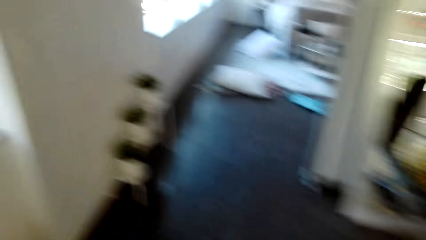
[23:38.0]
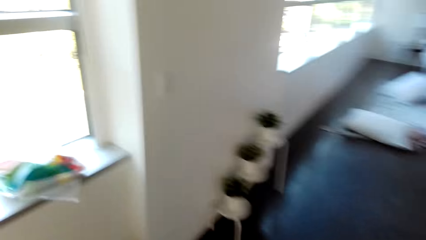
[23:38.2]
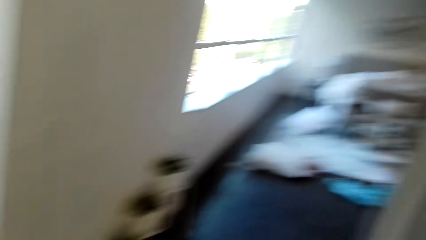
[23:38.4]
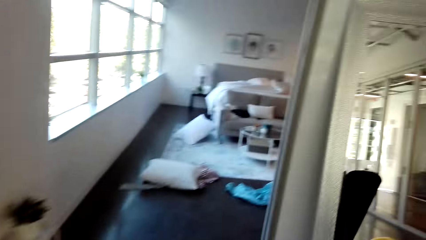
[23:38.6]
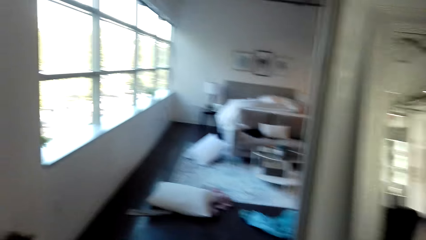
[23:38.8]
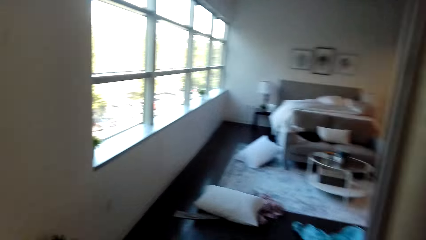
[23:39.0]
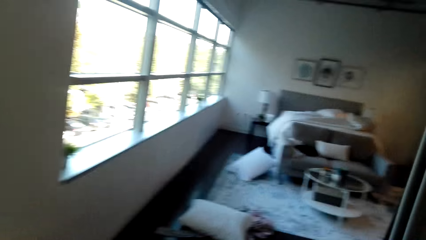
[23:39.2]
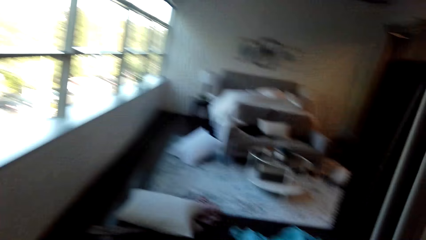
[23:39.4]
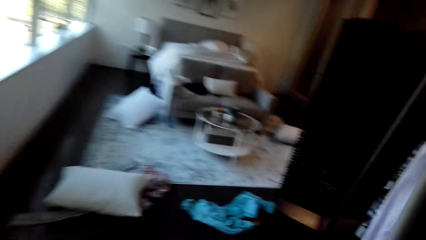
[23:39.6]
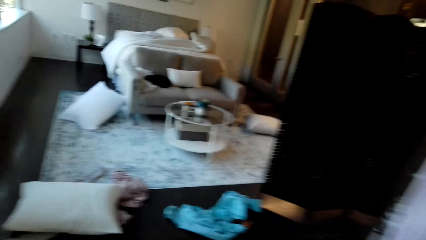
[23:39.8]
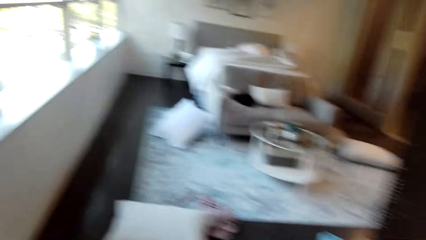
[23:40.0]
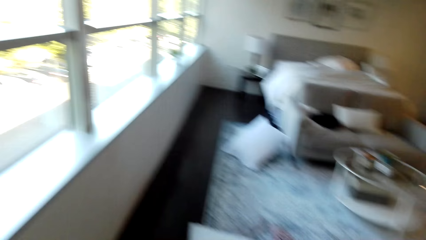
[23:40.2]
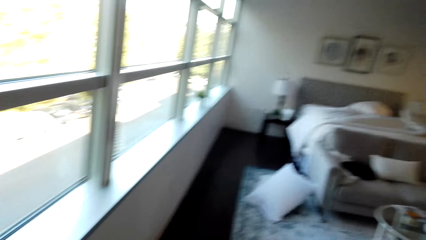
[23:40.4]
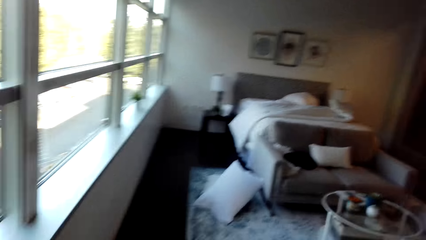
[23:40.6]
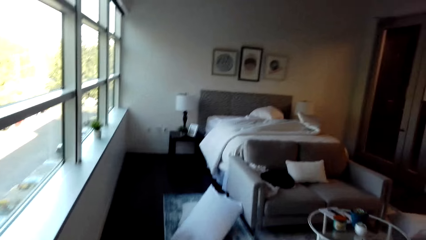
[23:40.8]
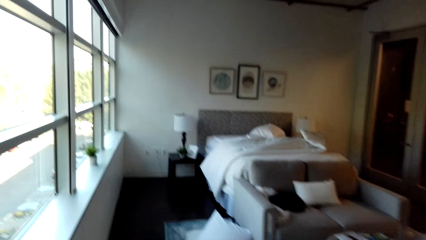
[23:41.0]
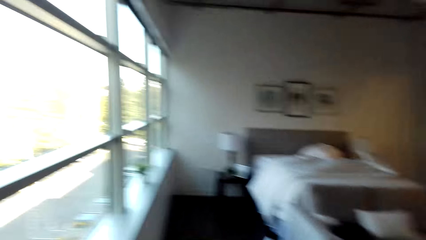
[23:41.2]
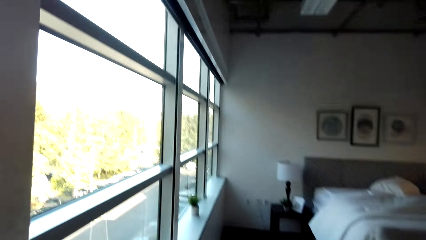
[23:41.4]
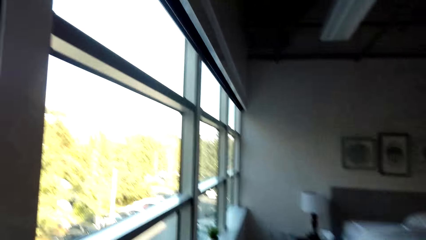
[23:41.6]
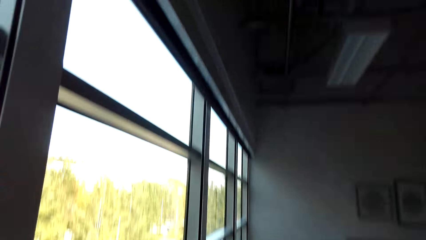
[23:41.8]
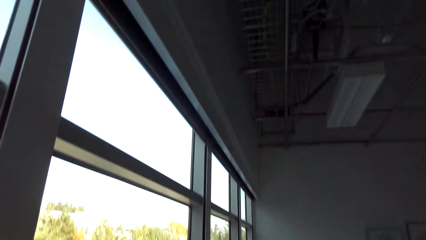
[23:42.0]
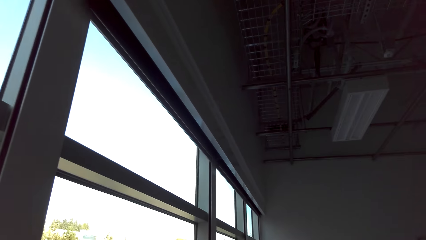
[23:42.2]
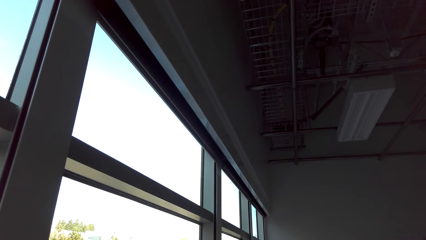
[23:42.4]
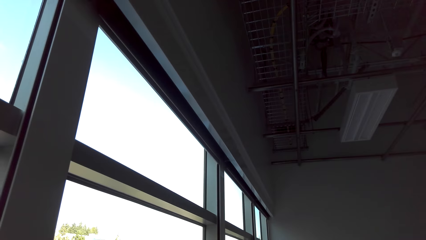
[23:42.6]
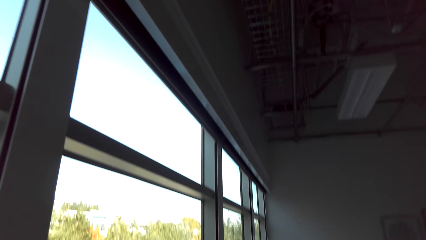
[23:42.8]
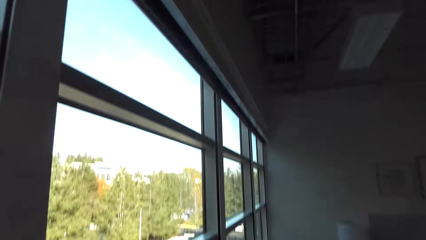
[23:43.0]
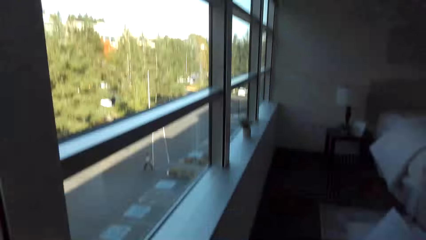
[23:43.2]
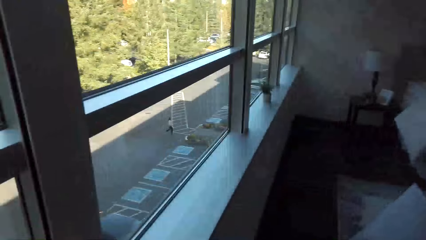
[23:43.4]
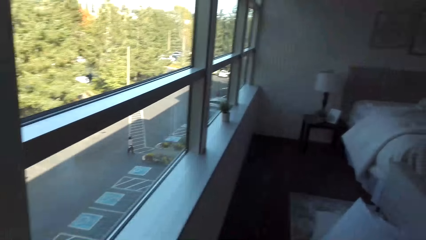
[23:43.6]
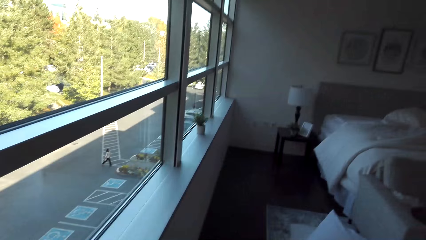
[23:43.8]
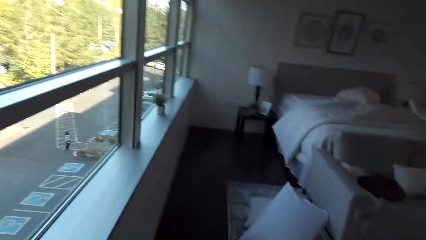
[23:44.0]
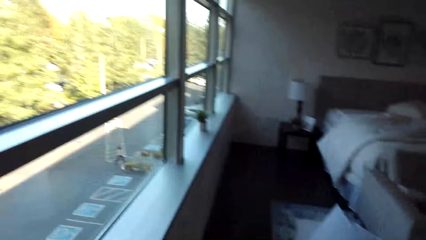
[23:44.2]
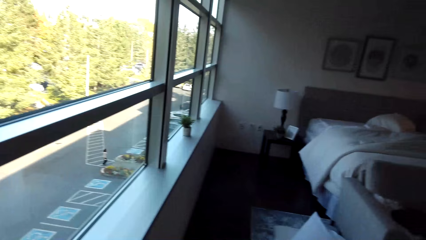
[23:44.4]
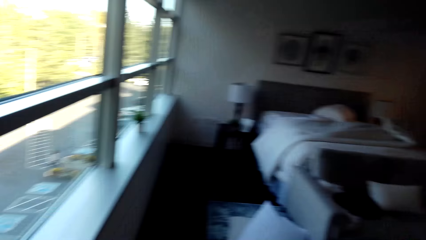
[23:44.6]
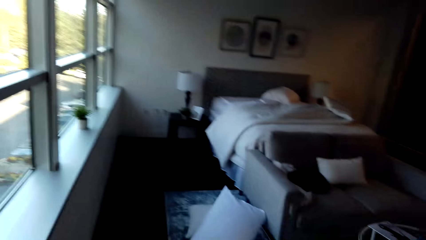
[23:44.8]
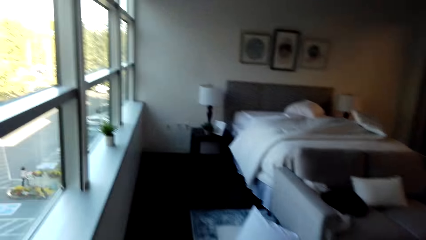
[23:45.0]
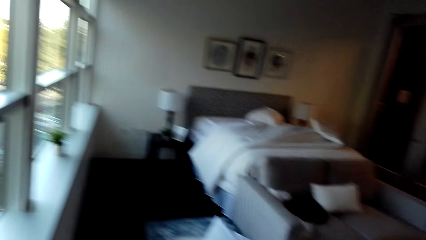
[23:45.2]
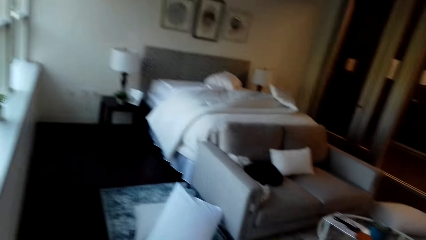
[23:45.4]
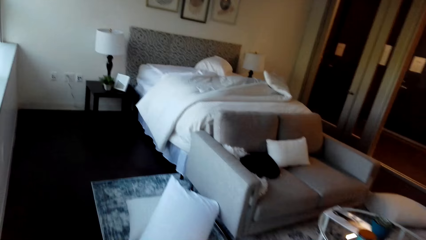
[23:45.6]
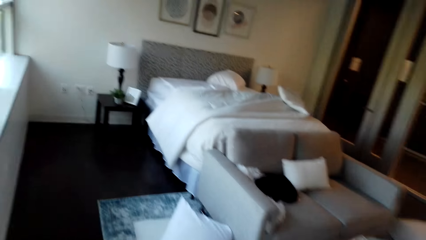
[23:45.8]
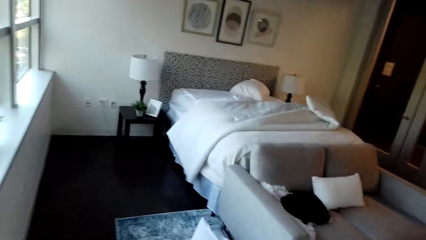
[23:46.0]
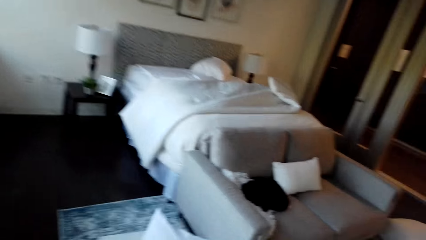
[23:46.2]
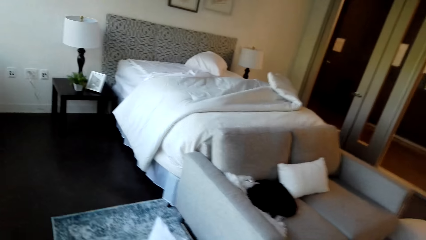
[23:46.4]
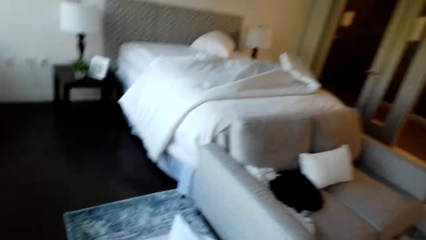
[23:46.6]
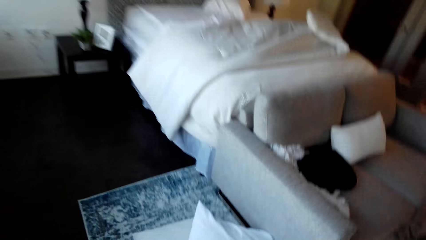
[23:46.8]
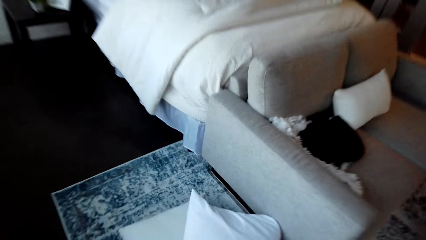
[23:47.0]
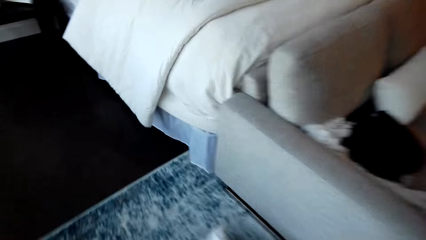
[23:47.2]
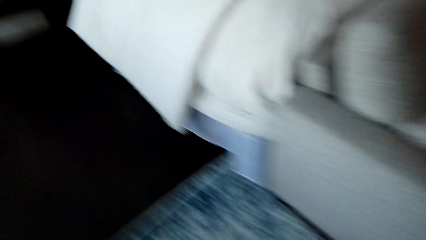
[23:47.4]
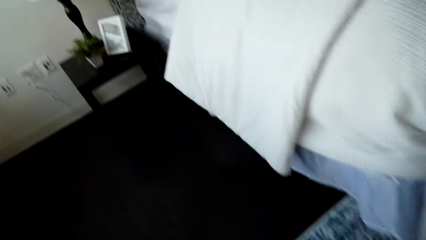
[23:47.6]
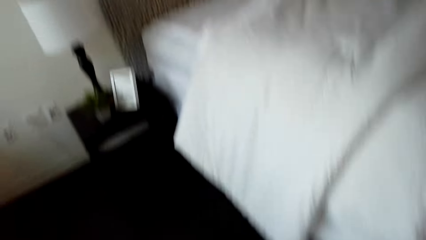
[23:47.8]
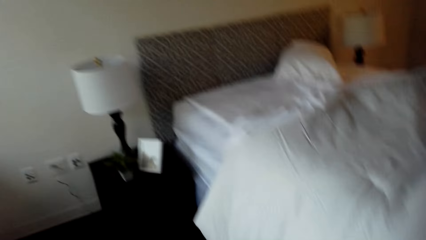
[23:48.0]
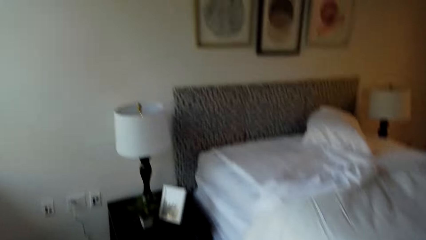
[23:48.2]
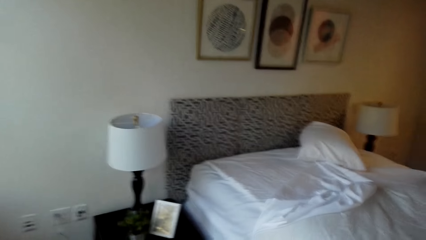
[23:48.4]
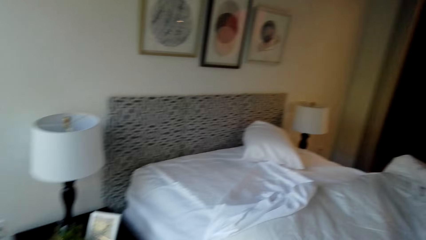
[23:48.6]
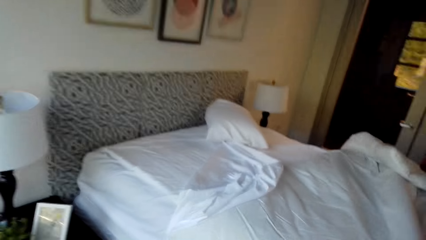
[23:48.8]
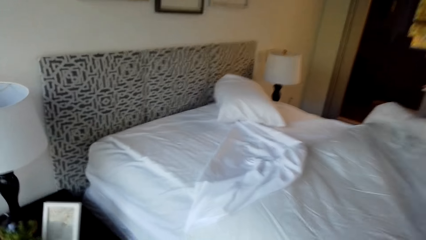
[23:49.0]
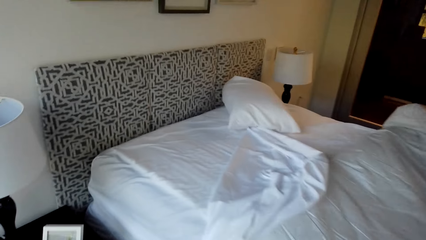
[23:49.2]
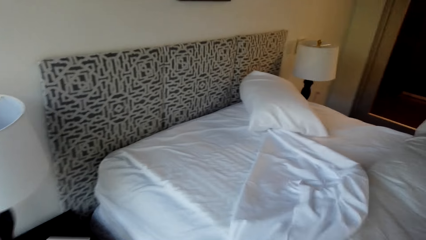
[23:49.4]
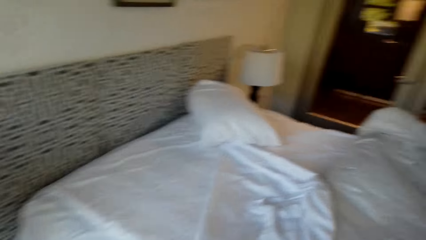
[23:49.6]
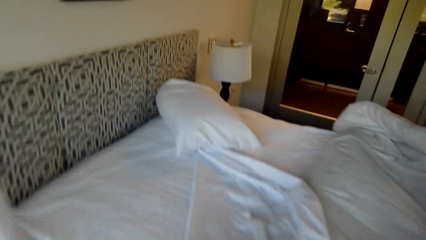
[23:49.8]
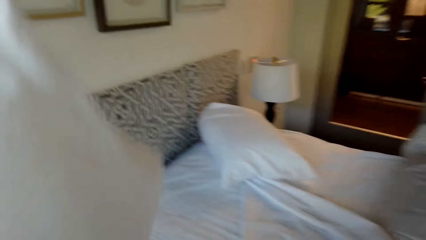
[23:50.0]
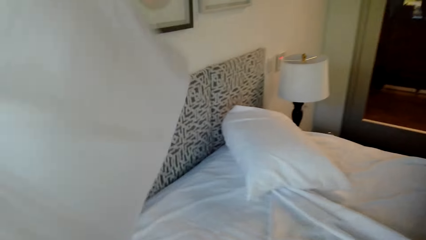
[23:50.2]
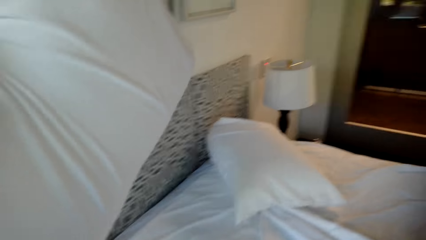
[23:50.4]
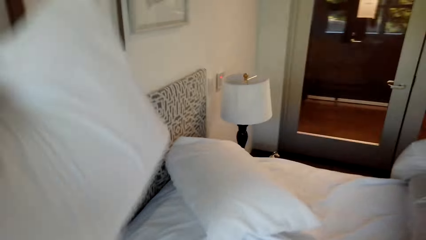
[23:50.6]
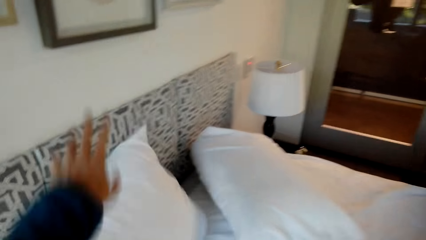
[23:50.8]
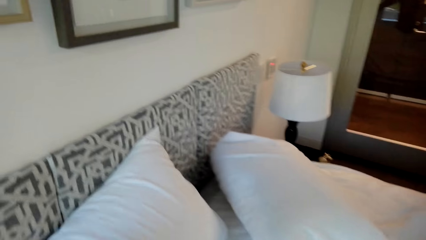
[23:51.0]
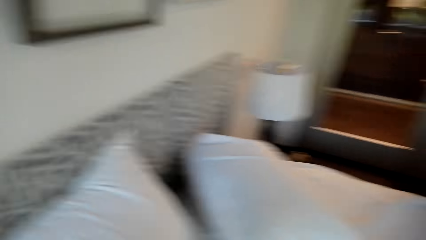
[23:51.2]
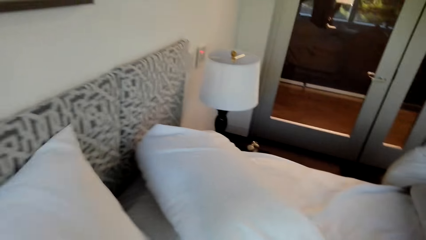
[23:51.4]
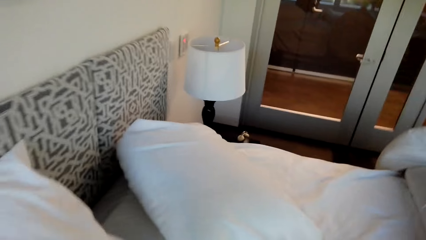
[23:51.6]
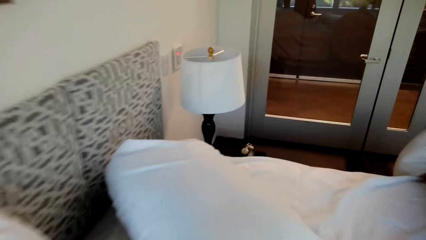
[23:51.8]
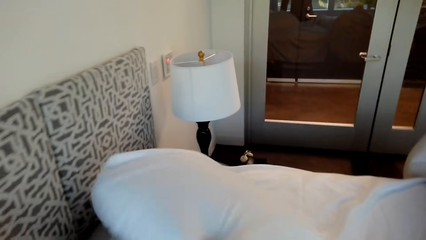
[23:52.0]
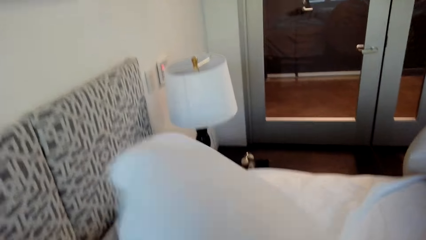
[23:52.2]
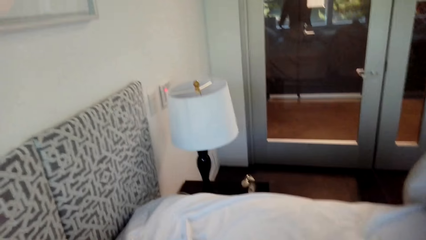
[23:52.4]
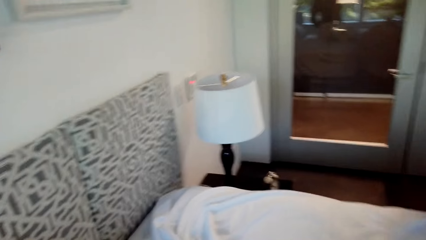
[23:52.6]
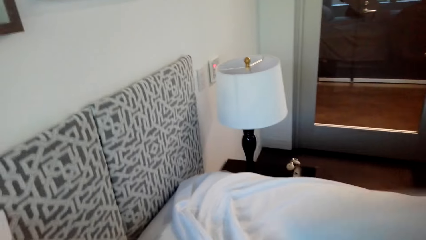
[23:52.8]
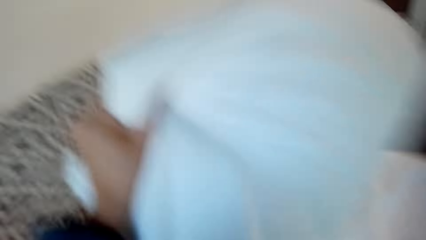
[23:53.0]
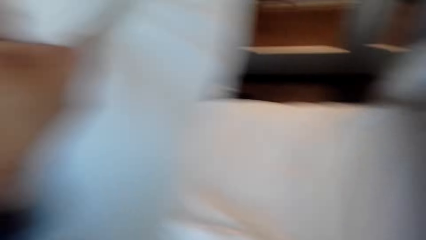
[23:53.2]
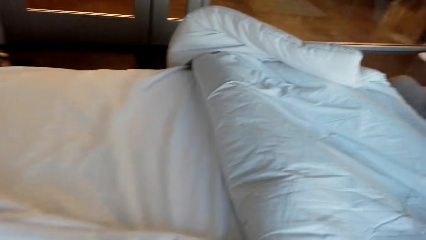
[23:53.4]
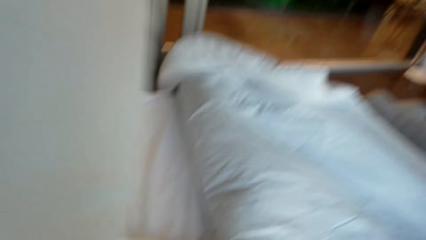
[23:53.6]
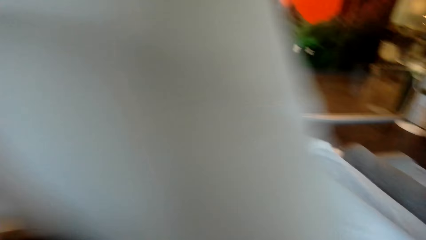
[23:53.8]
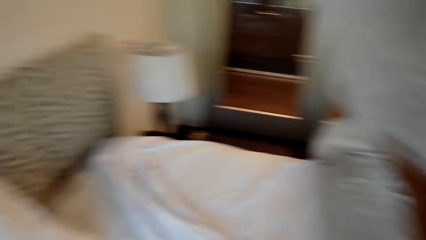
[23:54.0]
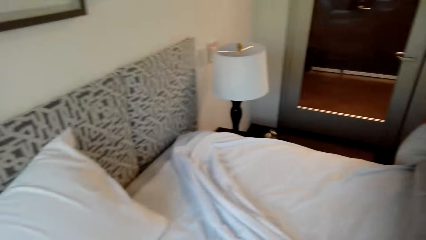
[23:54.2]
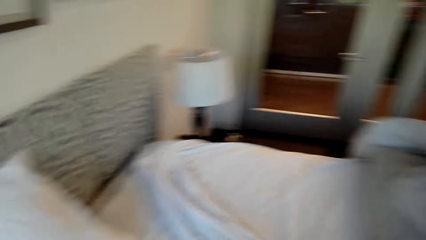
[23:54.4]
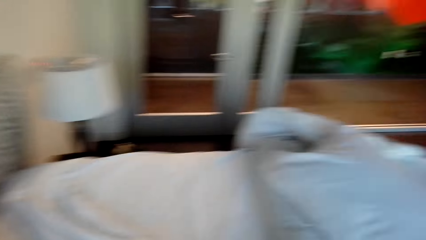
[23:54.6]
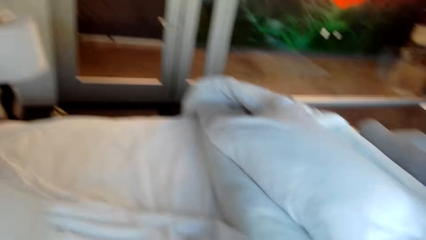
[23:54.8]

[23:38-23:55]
The camera wearer is walking in the room. They put a pillow on the bed. They fold a duvet.
